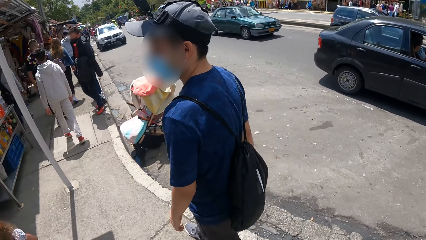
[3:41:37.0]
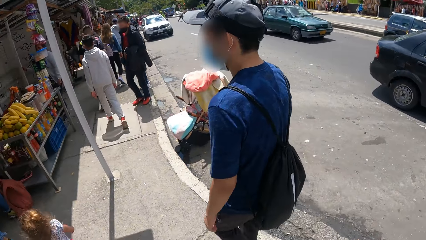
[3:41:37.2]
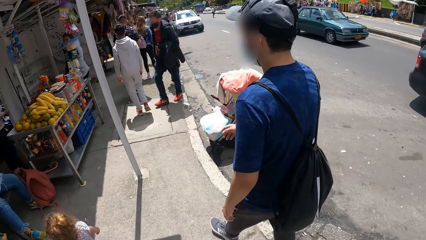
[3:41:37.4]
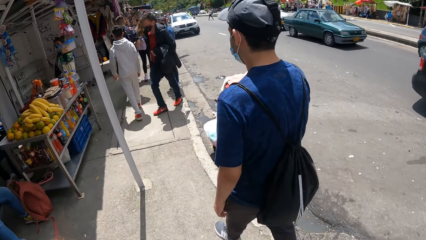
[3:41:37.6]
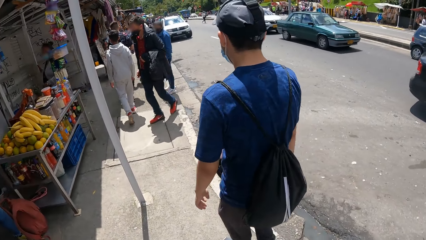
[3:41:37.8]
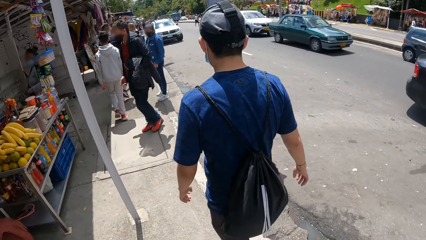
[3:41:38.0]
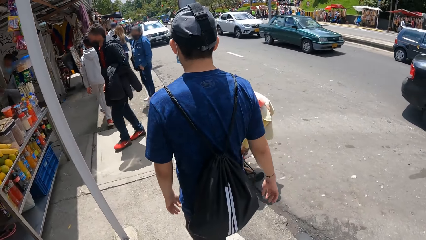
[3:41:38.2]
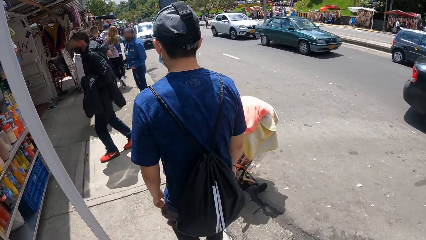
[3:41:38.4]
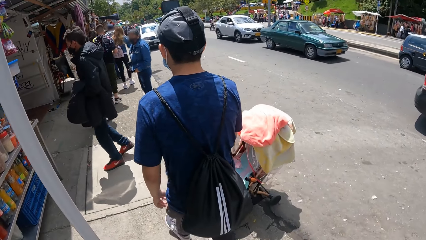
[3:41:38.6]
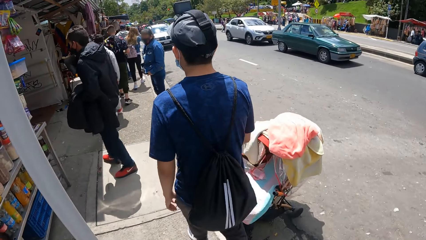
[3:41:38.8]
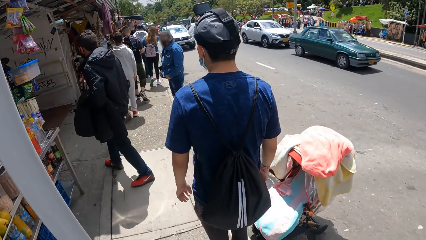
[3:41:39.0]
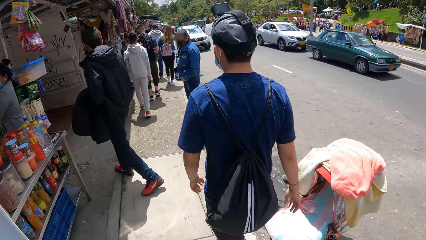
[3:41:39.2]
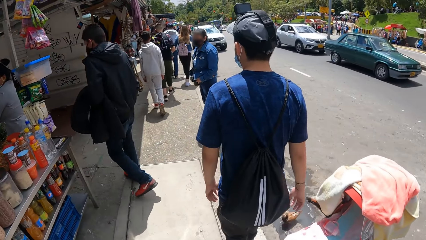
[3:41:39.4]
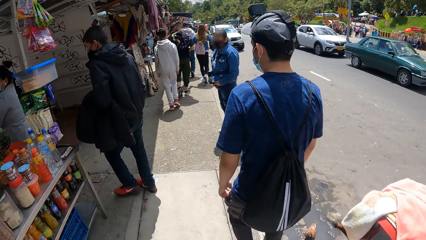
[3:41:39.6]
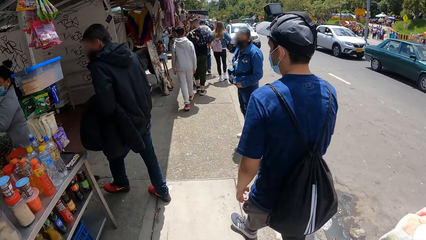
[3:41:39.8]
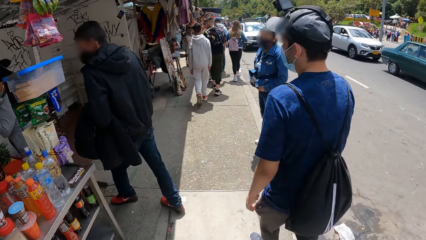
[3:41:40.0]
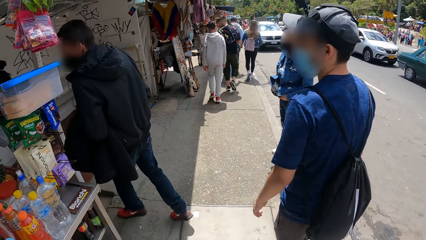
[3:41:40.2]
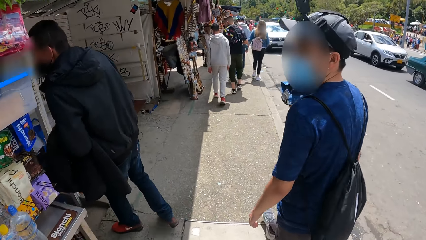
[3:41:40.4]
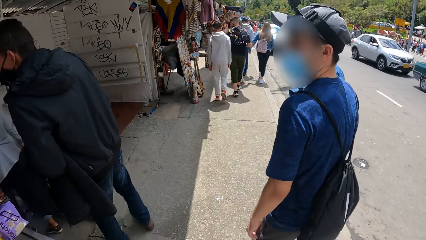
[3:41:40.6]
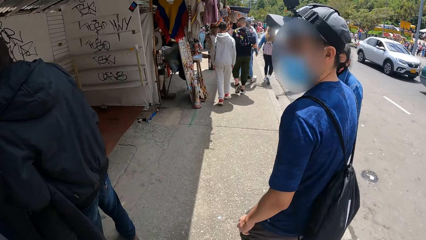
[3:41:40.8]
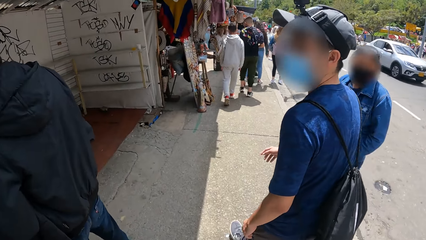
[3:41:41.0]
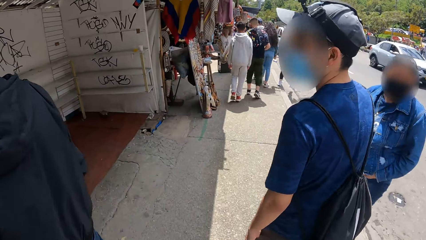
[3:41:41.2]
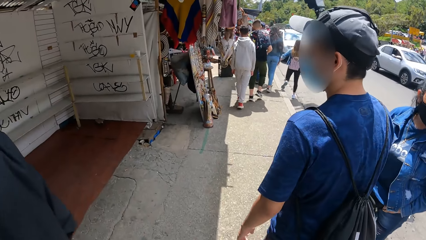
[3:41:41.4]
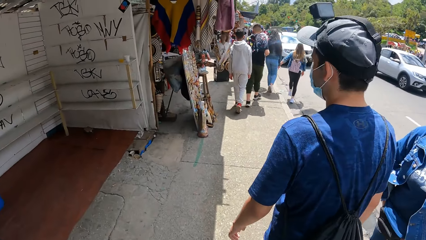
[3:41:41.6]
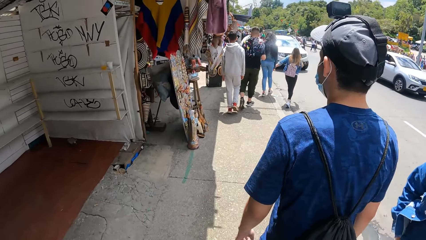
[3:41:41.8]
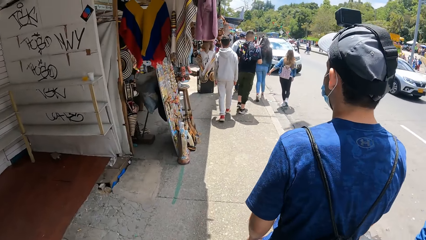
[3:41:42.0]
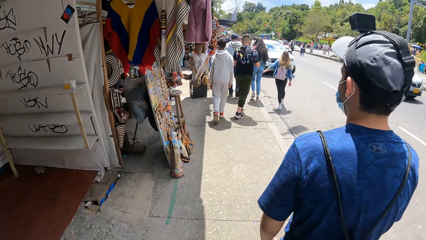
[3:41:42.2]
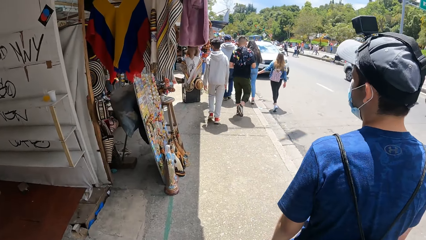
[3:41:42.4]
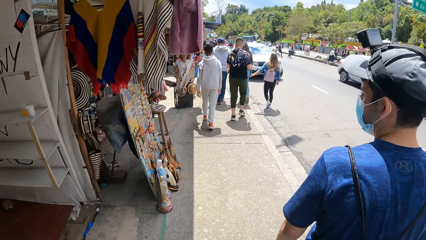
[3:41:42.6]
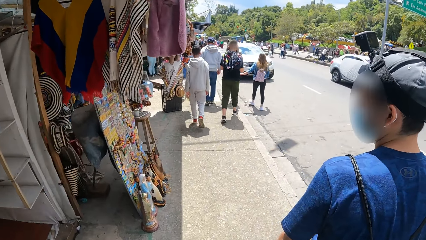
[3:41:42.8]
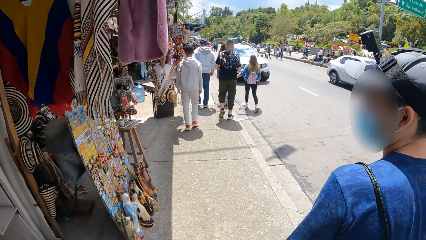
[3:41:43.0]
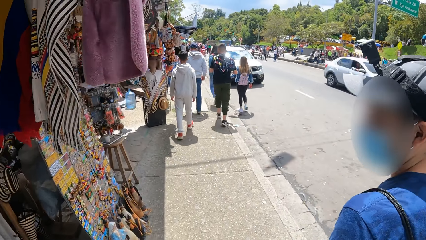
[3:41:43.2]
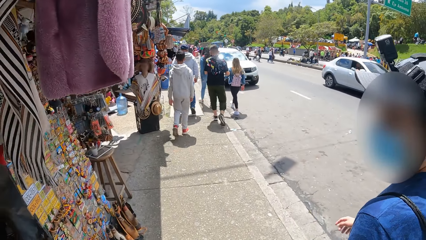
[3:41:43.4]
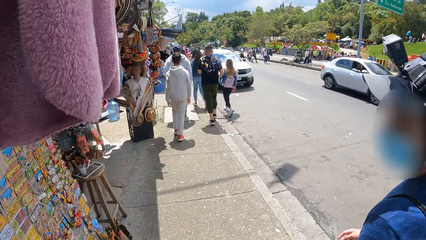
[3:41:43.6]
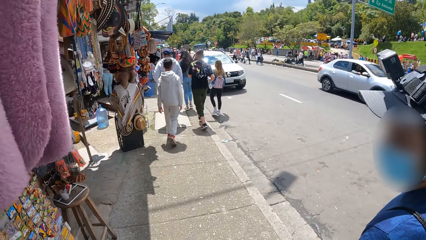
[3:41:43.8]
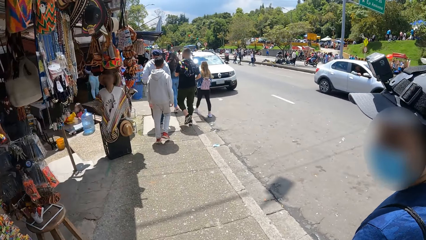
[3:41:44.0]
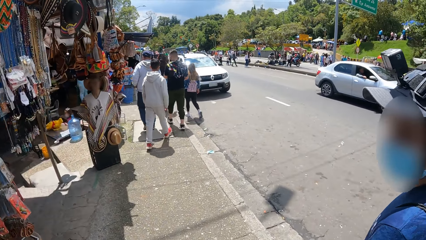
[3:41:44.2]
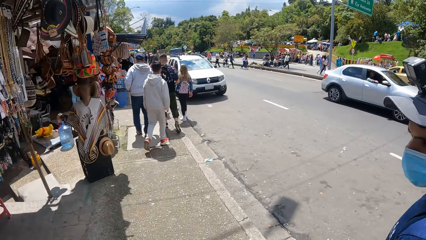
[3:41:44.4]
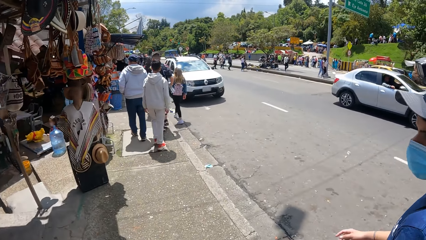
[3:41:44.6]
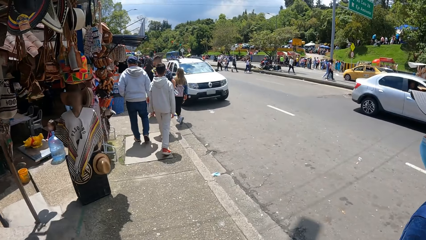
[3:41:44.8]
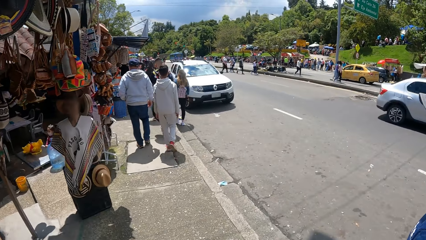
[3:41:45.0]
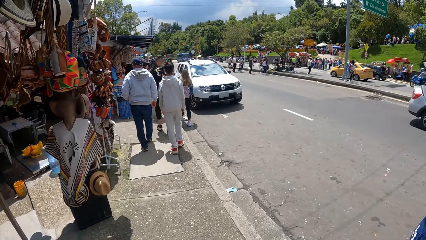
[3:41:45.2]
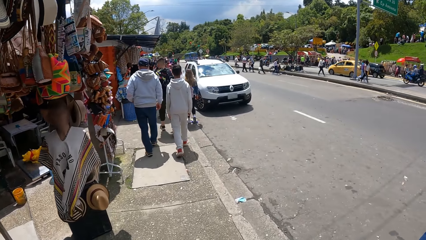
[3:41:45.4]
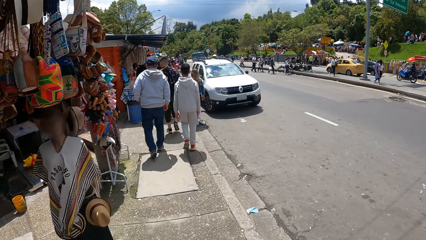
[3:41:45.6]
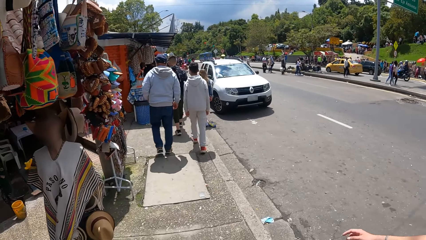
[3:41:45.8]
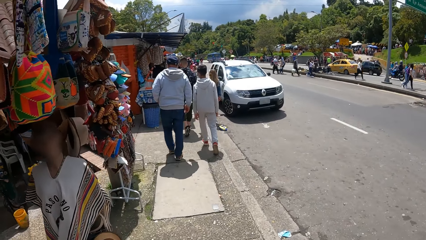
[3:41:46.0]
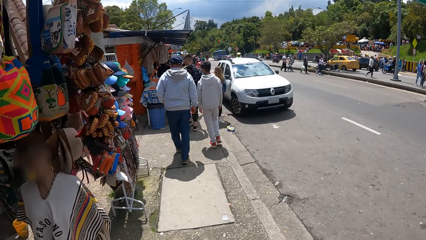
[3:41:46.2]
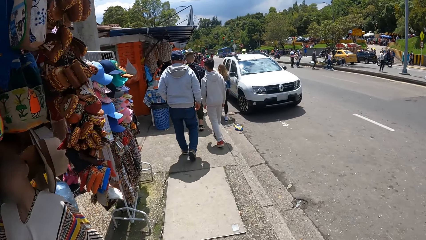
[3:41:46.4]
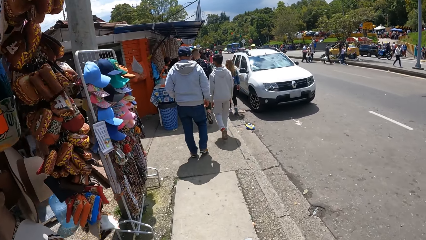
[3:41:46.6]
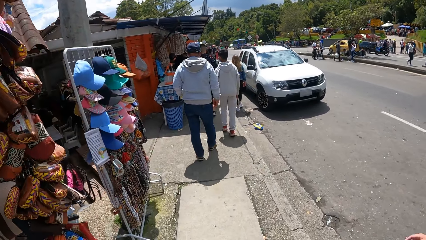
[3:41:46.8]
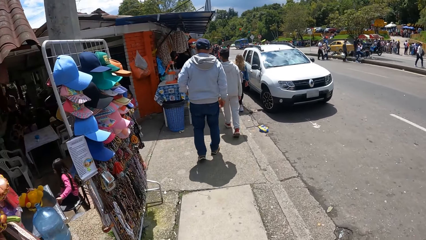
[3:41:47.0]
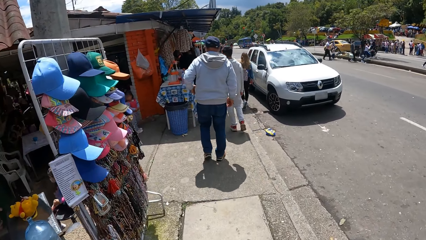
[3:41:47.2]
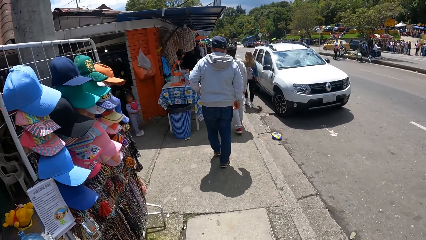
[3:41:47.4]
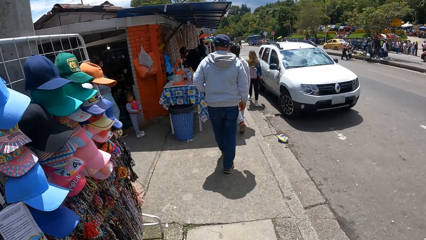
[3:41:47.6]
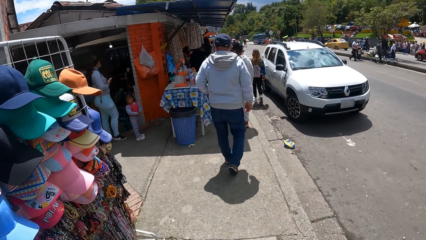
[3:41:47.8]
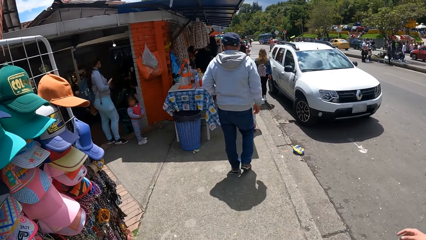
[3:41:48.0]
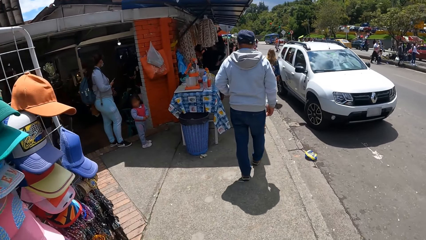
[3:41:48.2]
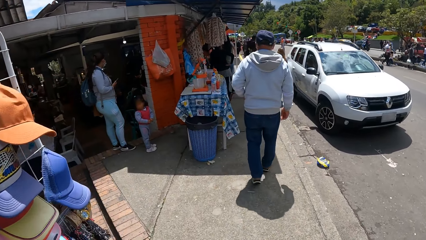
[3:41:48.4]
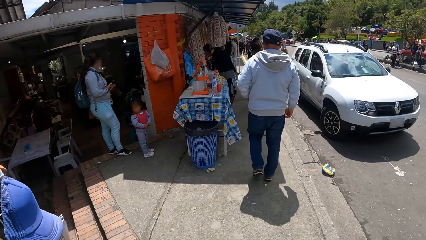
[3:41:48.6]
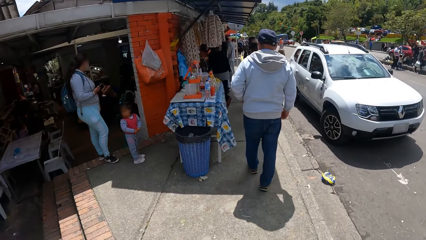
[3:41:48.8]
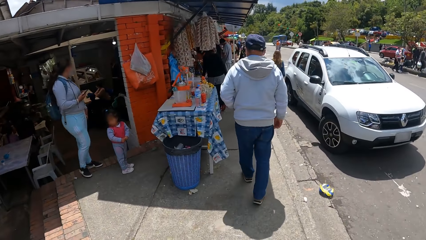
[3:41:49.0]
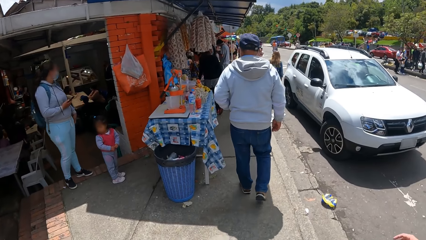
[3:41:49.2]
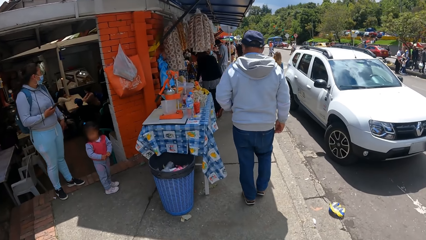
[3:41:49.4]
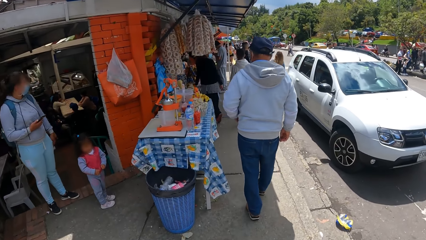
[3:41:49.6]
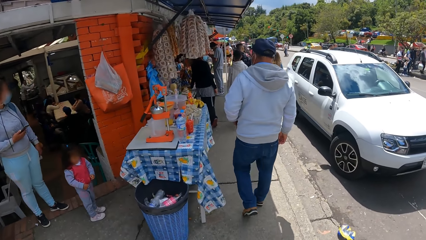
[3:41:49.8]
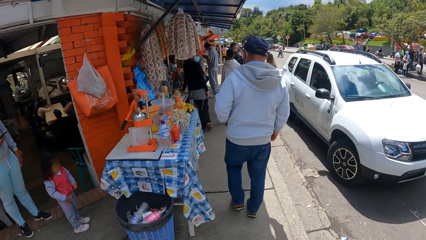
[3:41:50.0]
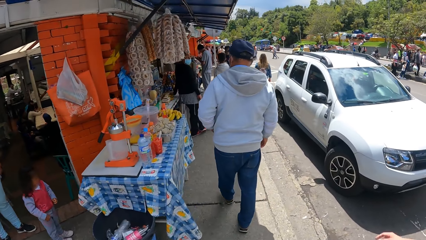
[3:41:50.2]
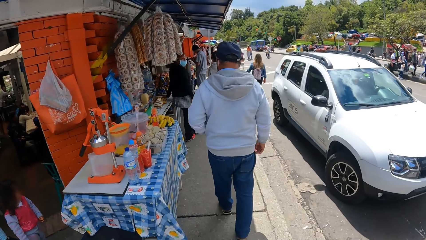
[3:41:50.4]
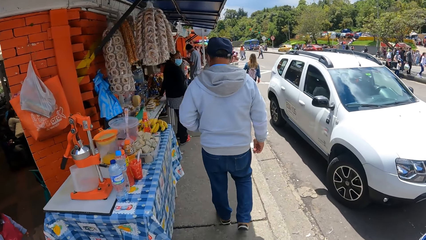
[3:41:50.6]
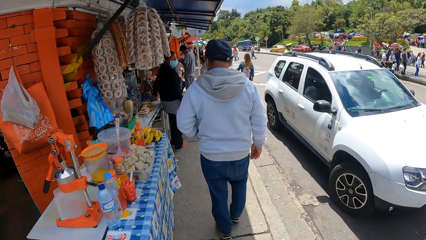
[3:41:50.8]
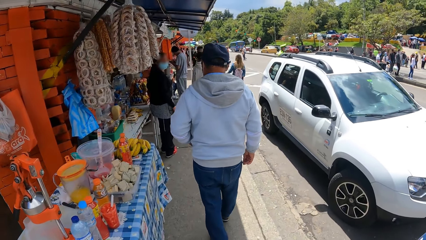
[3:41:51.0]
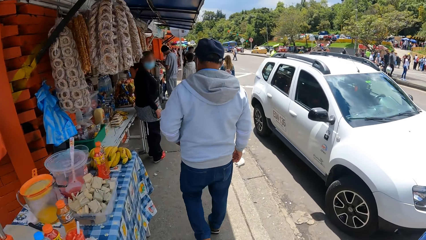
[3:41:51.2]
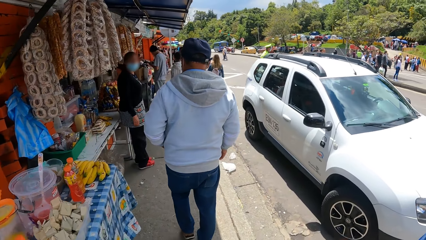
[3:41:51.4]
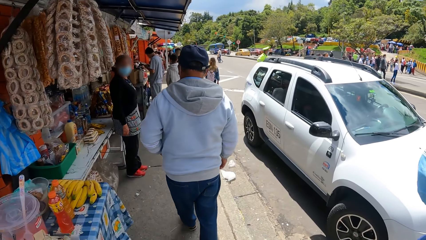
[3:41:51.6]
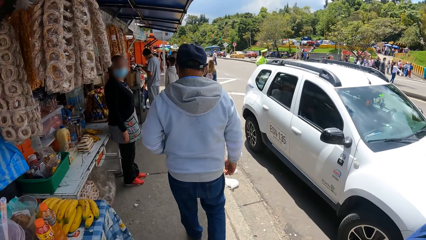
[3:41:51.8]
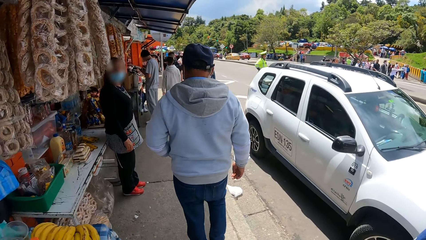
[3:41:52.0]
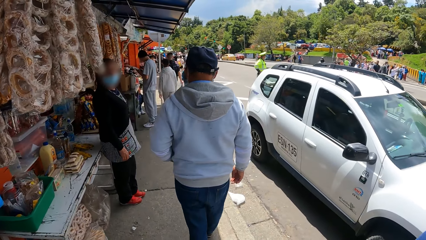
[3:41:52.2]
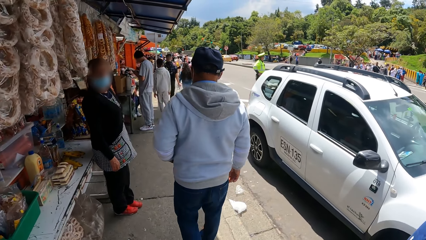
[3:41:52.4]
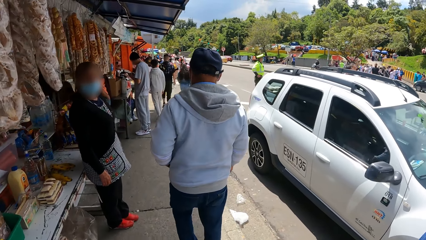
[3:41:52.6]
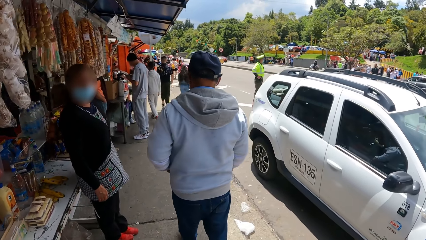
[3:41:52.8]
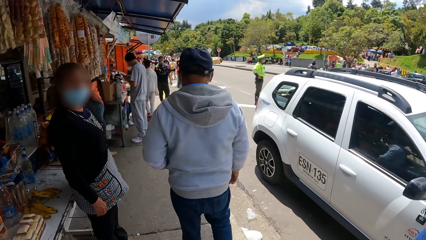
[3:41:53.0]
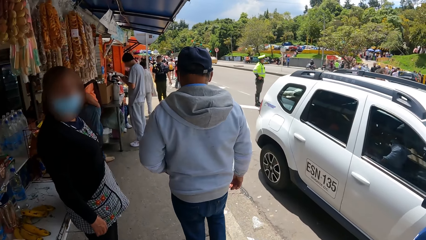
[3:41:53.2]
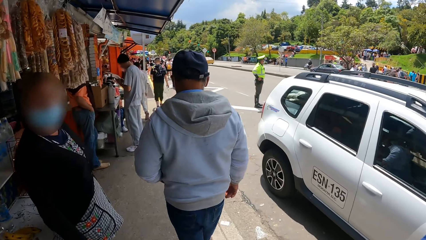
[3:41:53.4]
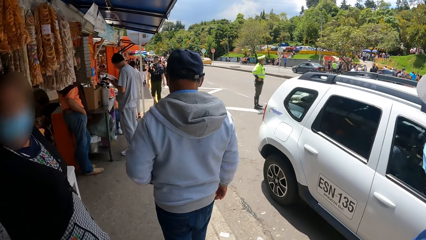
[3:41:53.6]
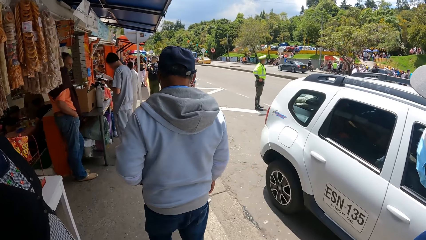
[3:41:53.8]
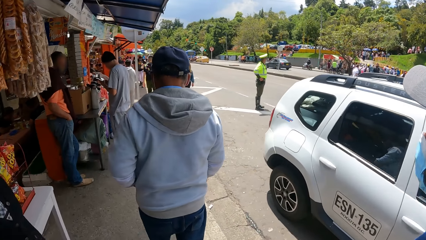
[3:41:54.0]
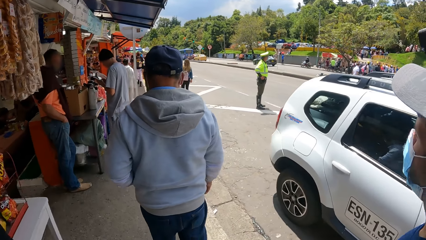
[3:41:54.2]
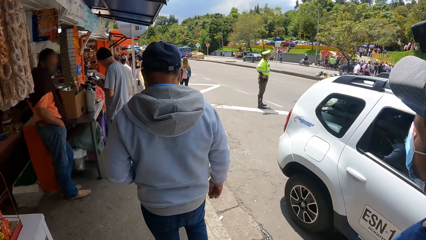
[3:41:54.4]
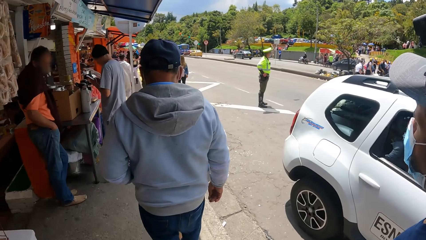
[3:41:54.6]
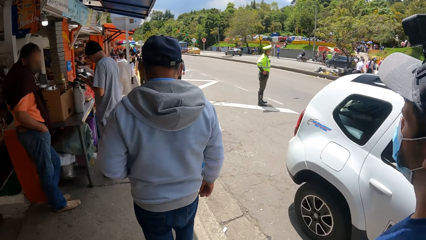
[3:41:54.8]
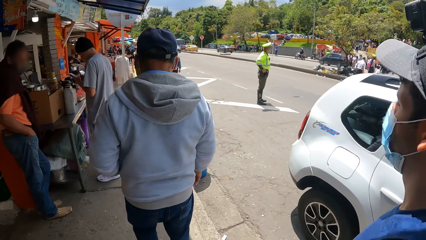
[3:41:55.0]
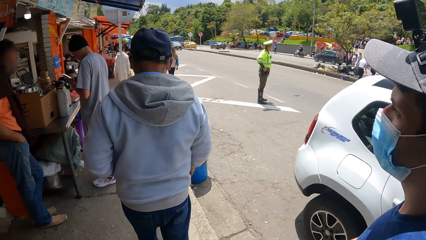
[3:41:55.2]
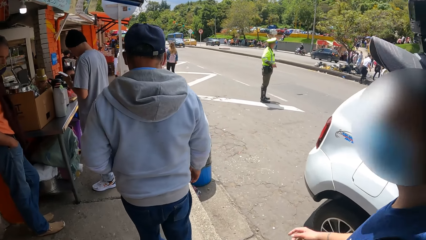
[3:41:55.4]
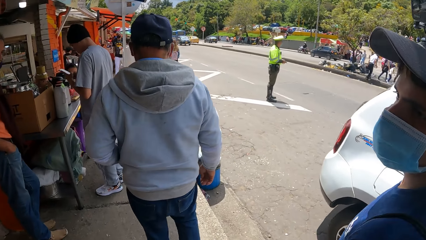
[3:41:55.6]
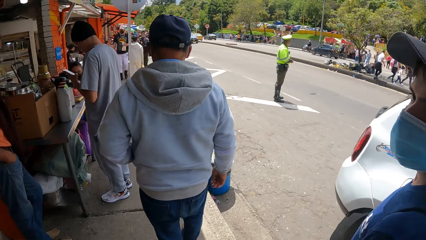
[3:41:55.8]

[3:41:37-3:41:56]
The camera wearer looks forward. The man walks past them on the sidewalk.
